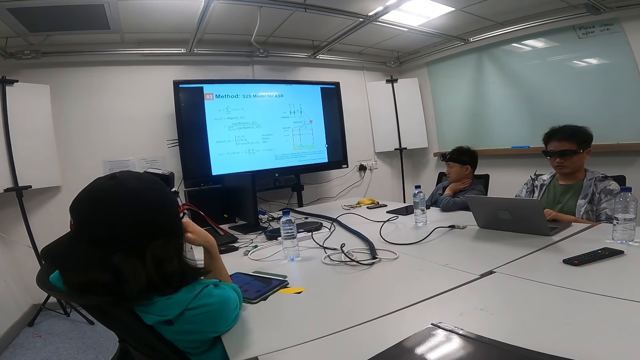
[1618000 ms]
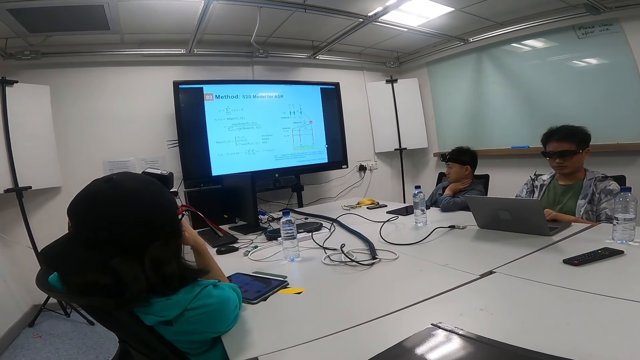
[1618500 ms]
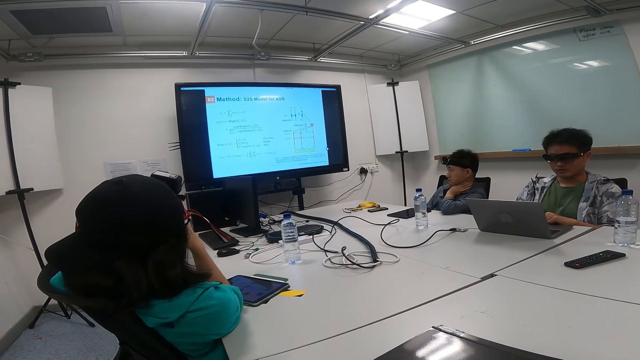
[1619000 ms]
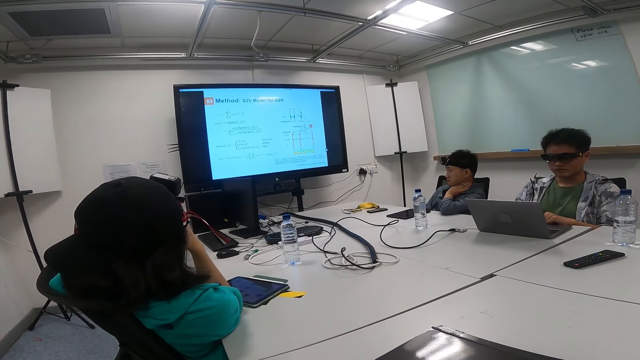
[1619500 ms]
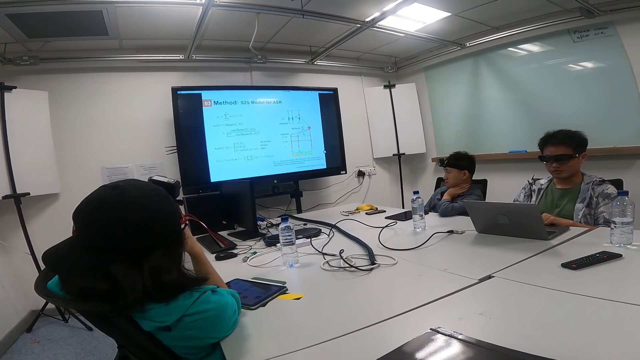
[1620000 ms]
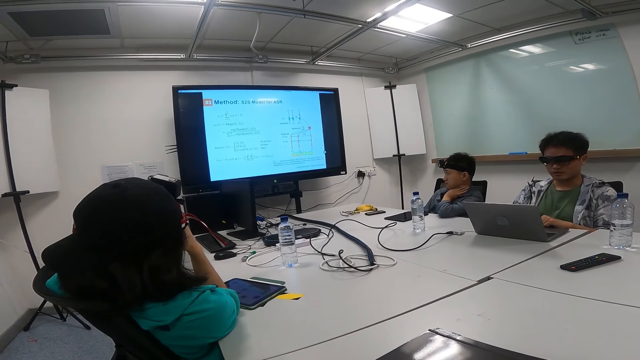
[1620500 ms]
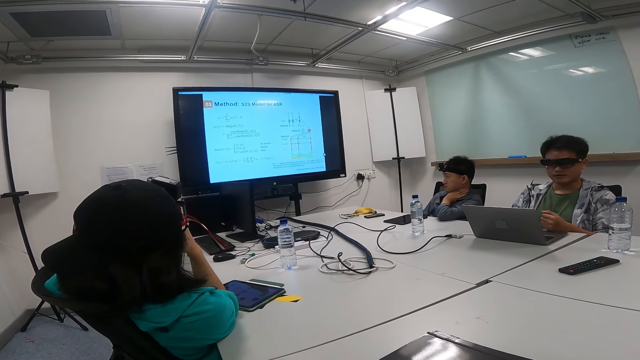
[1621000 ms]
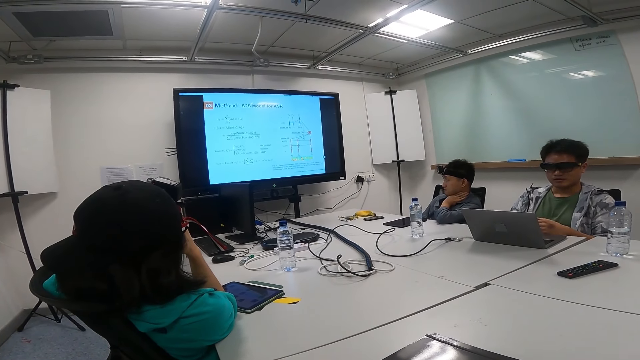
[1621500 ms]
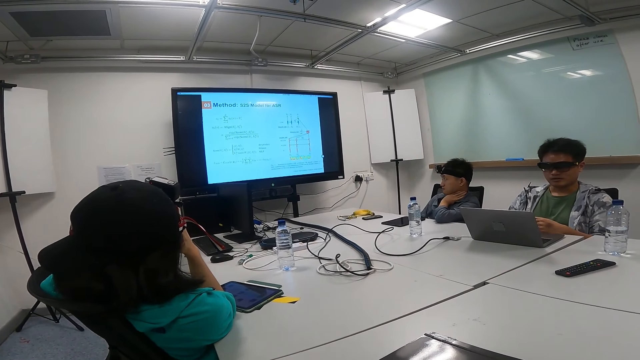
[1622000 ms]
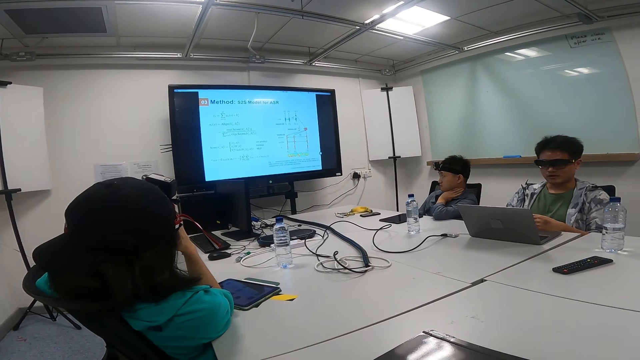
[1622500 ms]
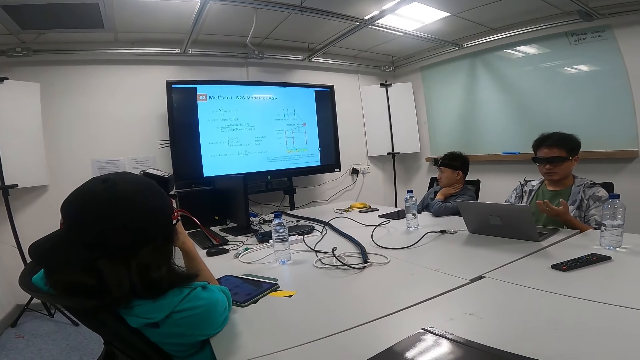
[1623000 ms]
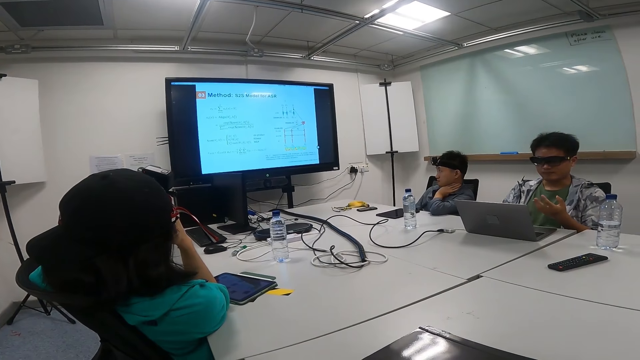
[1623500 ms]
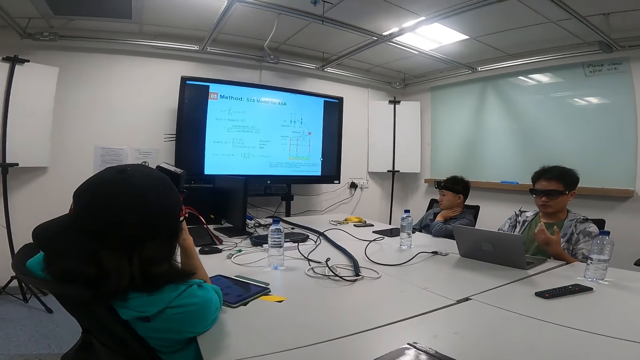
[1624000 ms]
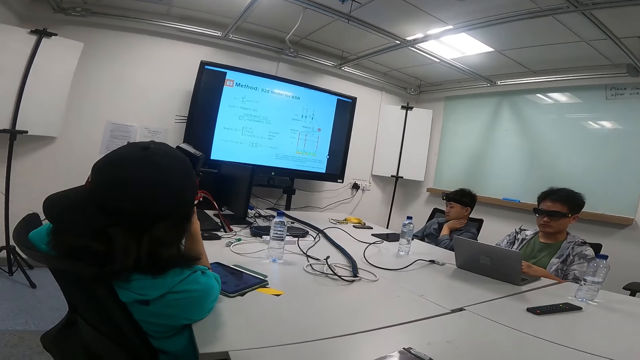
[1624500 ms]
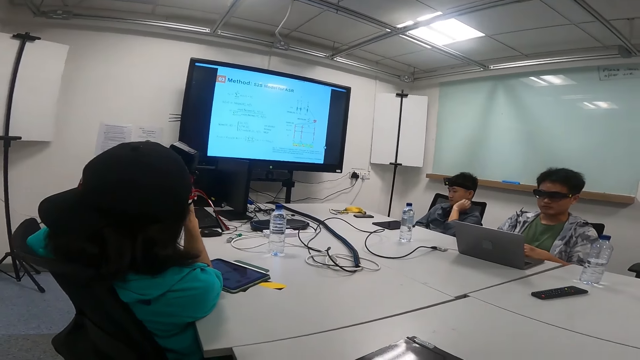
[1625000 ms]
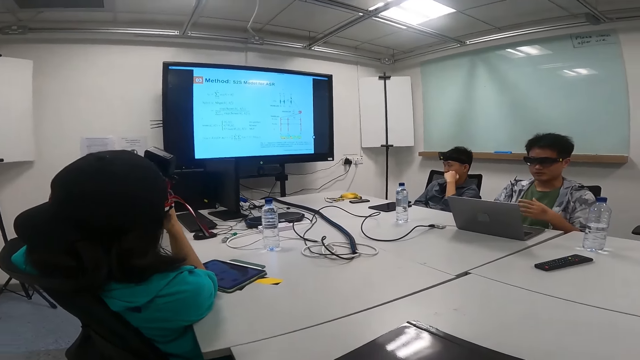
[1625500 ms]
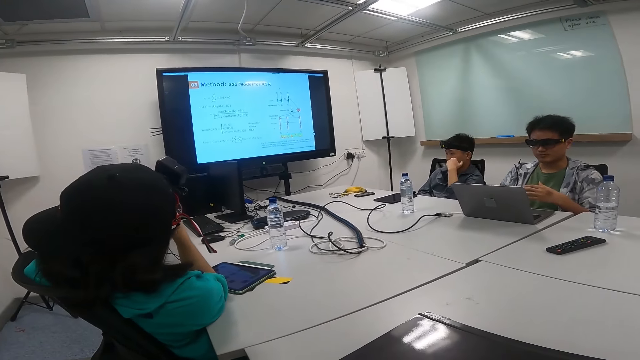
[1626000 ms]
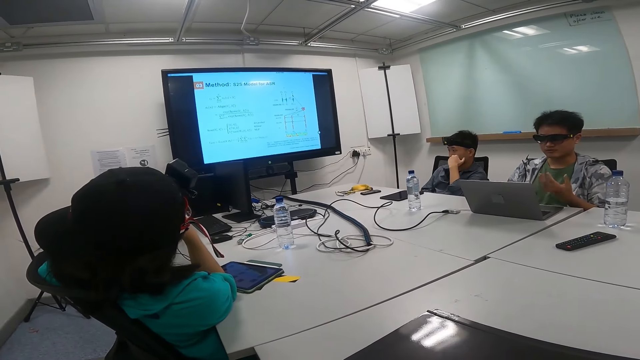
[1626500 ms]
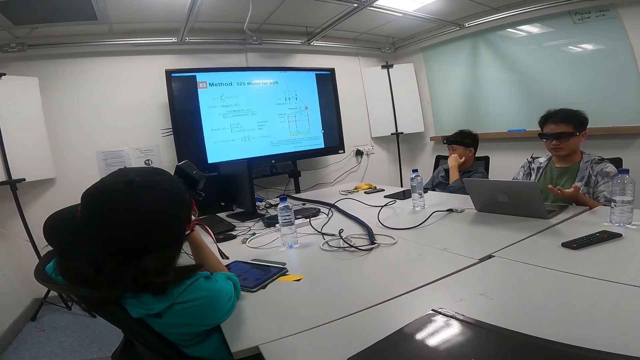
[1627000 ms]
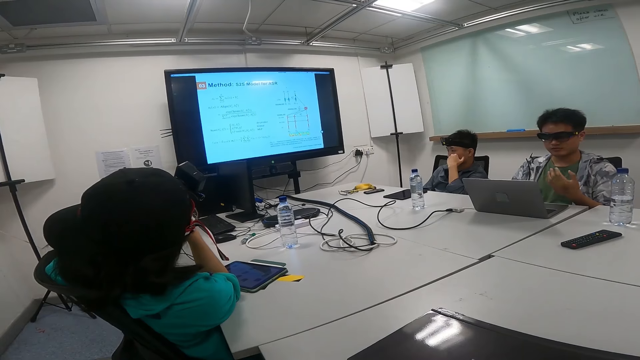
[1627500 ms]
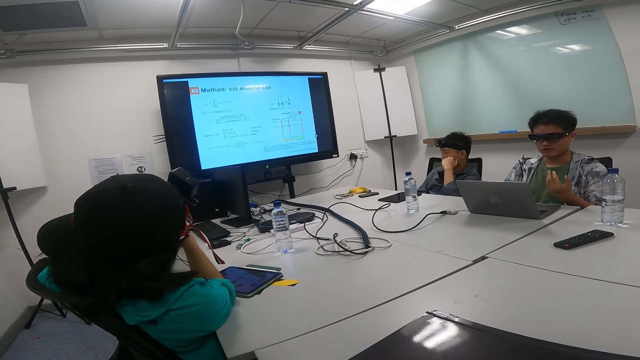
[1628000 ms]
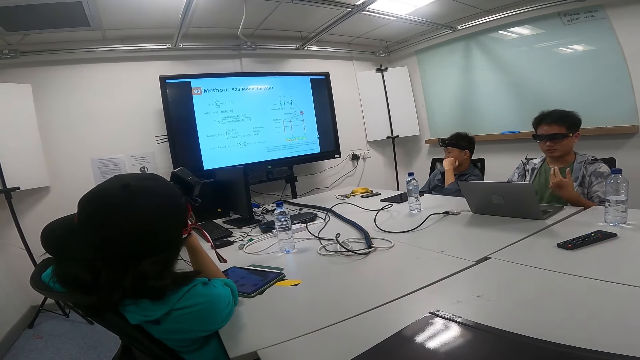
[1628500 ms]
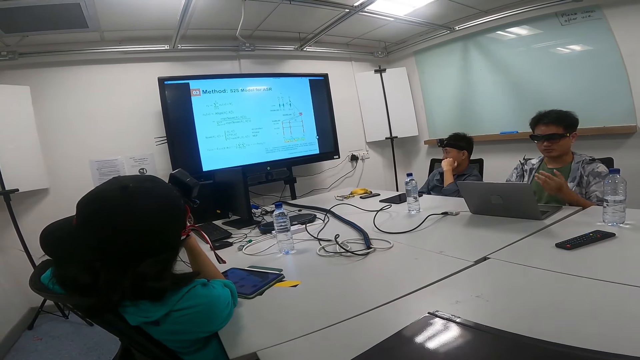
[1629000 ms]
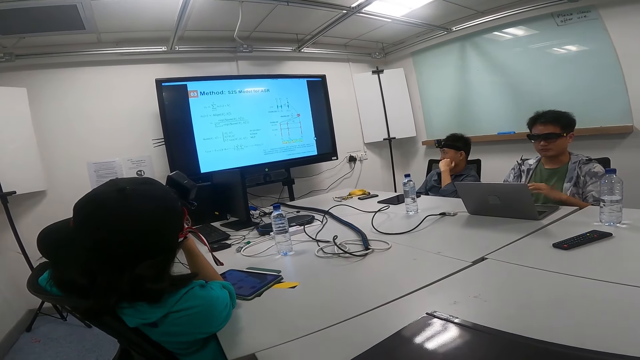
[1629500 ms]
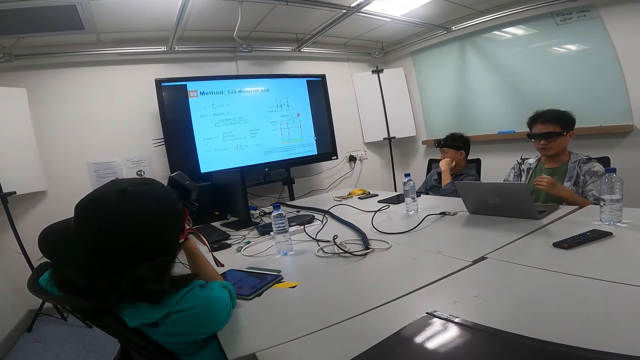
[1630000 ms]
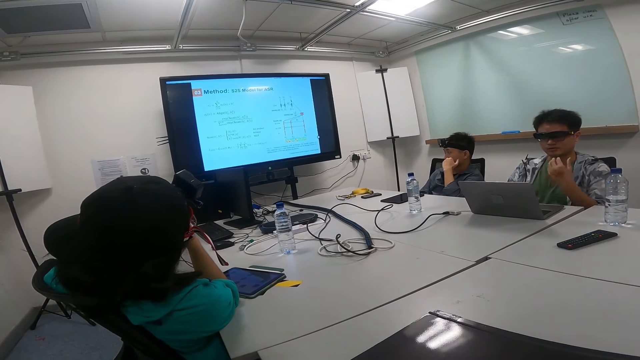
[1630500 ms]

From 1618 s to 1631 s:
A person looks at the laptop while showing hand gestures. Another person puts a hand on the cheek. The first person looks at the laptop while showing hand gestures.

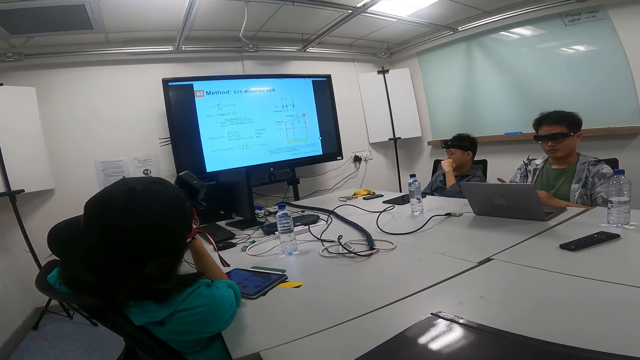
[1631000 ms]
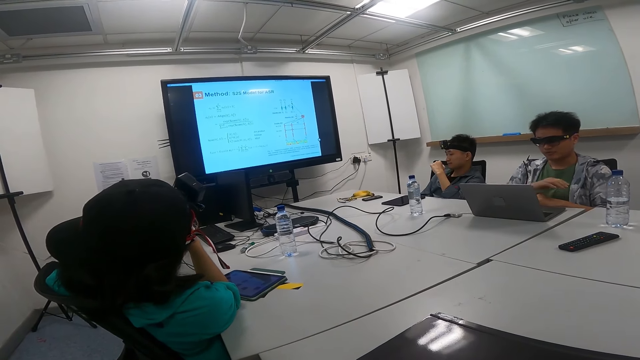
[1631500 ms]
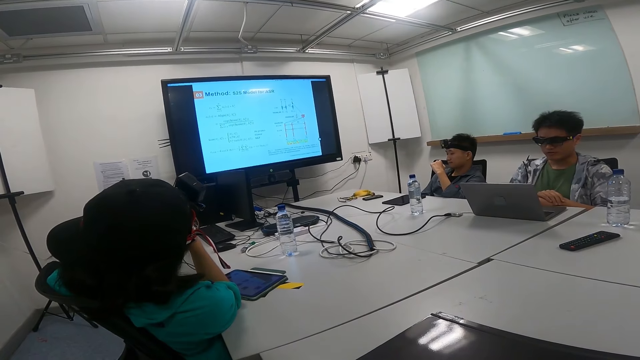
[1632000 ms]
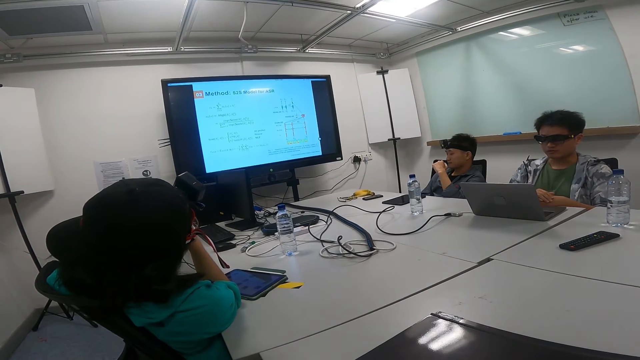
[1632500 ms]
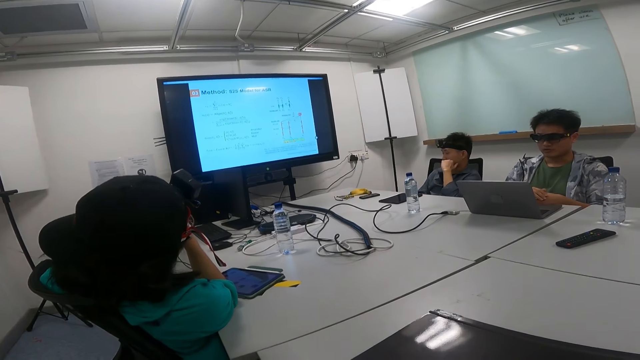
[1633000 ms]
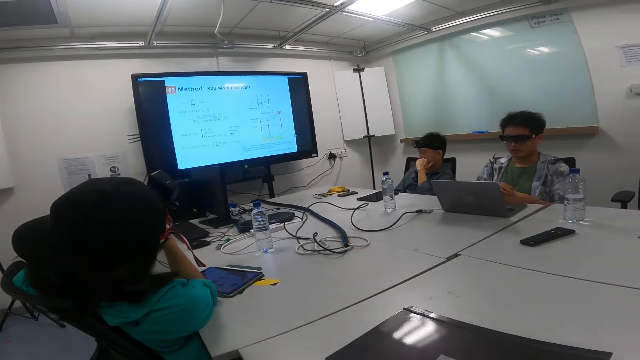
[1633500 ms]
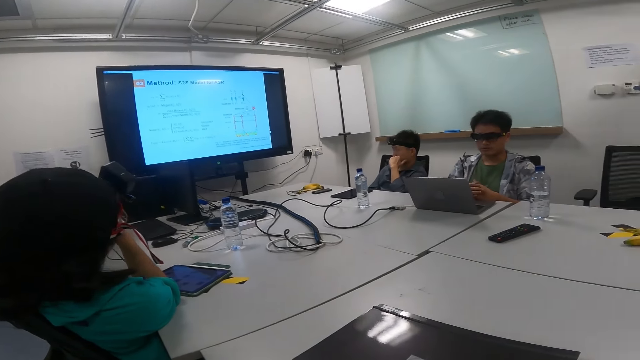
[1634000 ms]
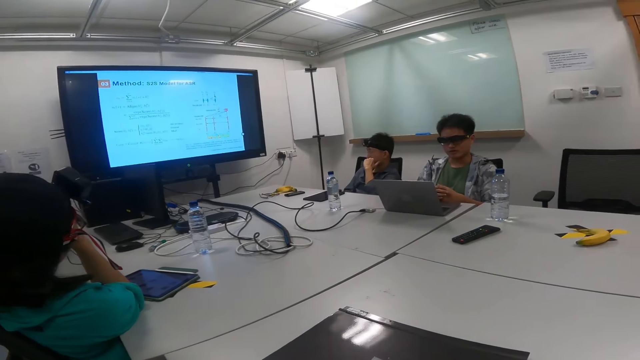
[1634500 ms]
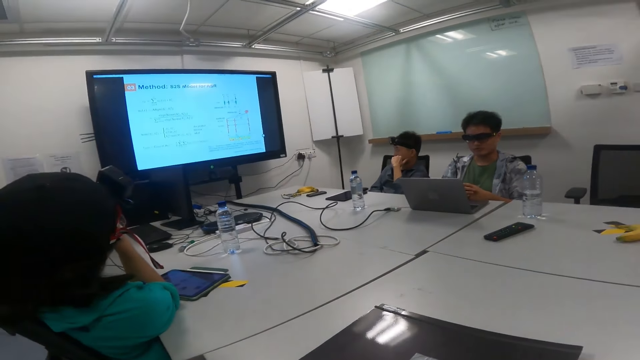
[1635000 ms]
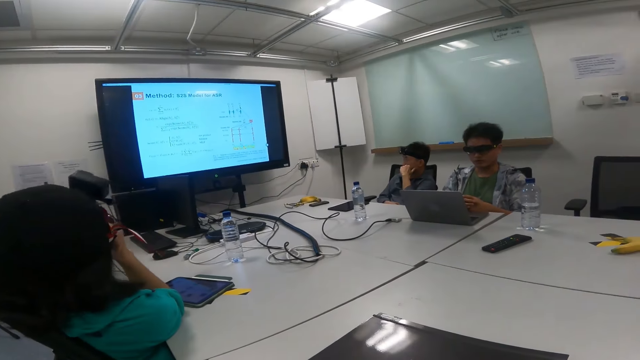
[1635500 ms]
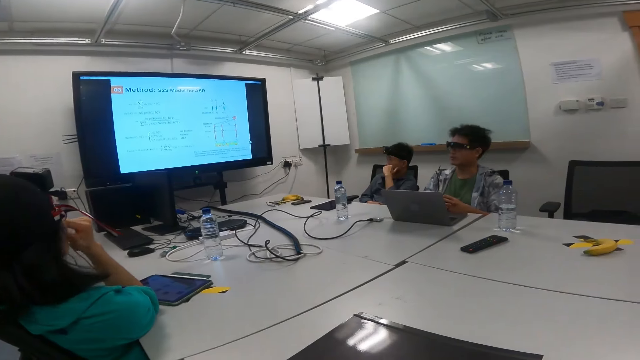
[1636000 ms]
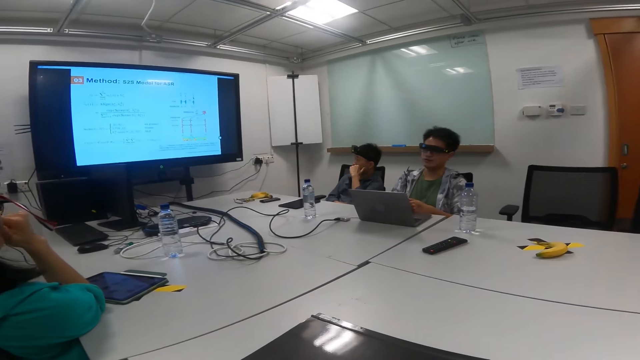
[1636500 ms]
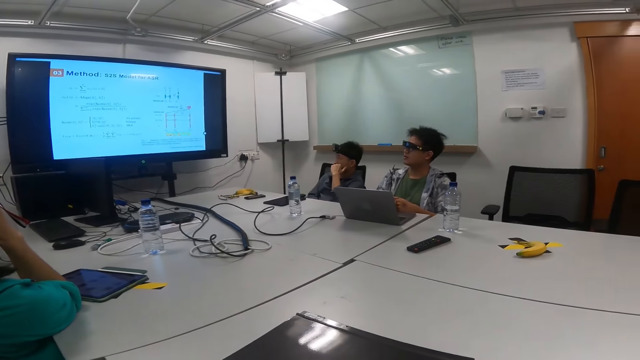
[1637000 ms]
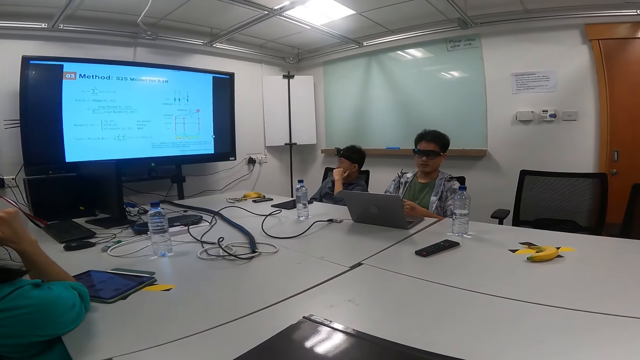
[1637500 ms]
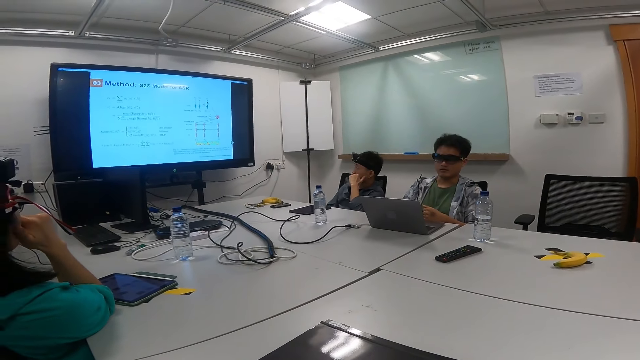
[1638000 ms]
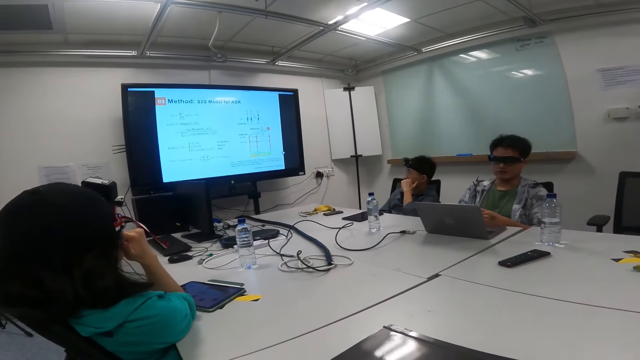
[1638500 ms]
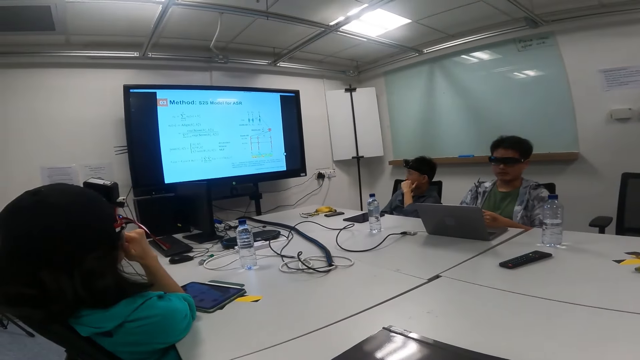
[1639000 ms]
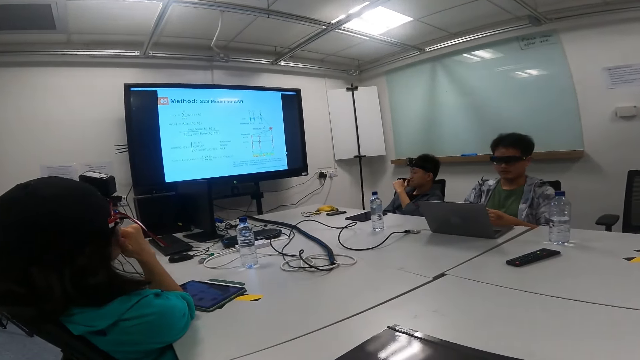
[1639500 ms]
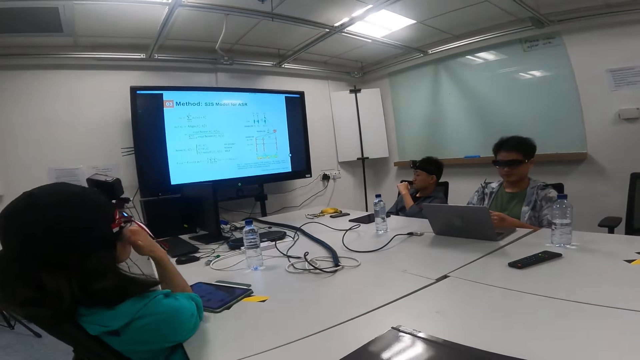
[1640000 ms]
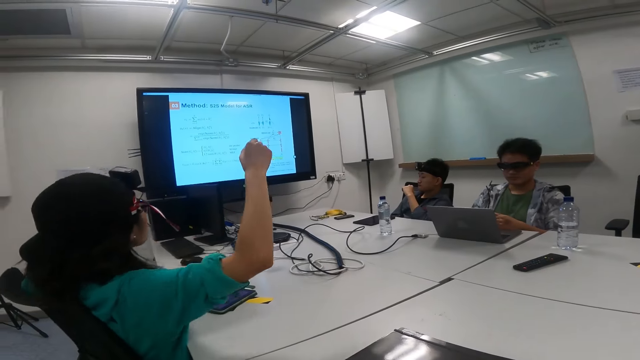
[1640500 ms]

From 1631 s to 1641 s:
A person looks at a hand. Another person looks at the laptop while showing hand gestures. A third person looks at the TV screen and looks at the fingers.
